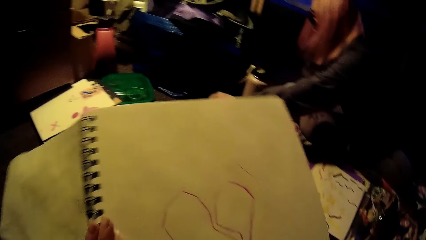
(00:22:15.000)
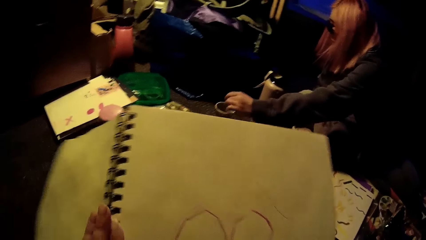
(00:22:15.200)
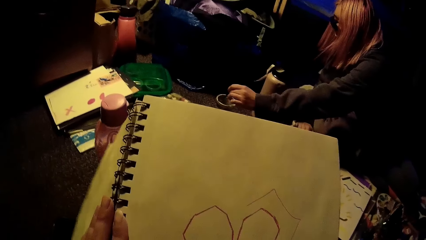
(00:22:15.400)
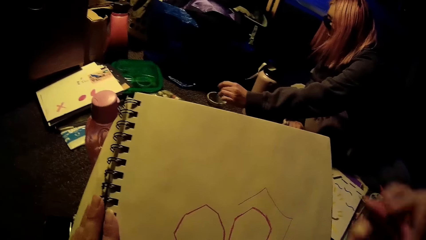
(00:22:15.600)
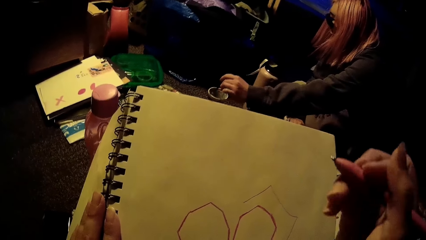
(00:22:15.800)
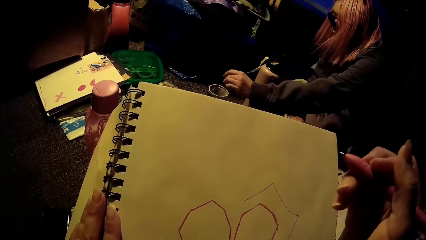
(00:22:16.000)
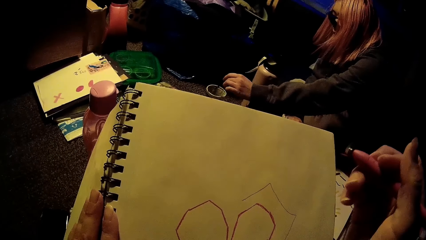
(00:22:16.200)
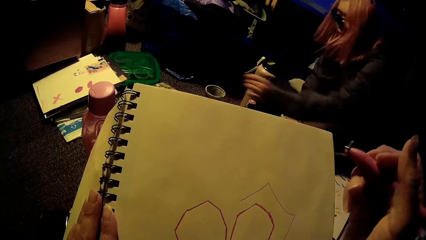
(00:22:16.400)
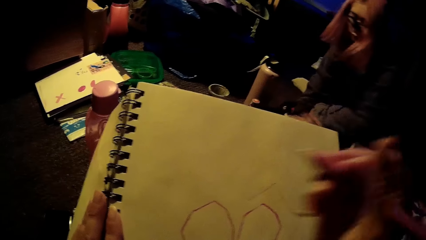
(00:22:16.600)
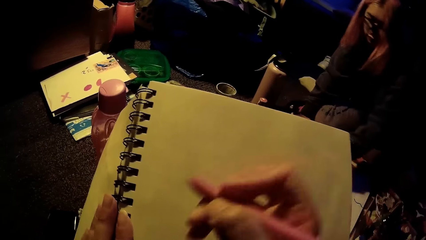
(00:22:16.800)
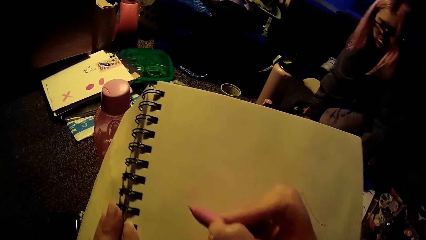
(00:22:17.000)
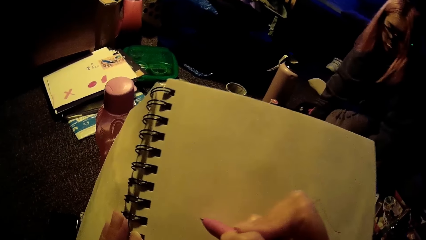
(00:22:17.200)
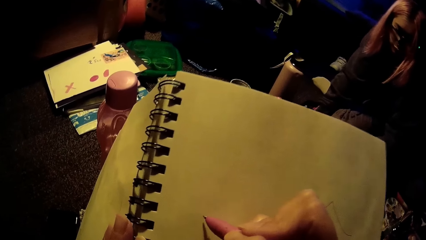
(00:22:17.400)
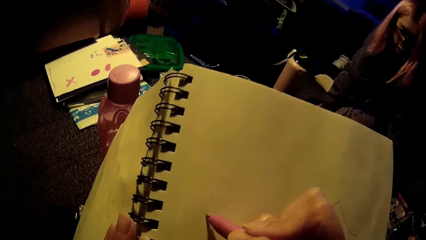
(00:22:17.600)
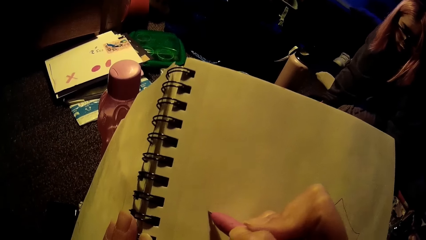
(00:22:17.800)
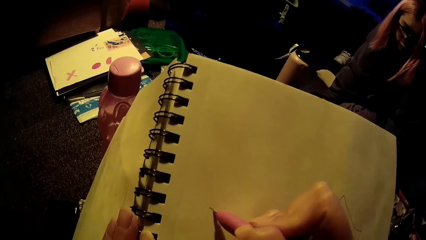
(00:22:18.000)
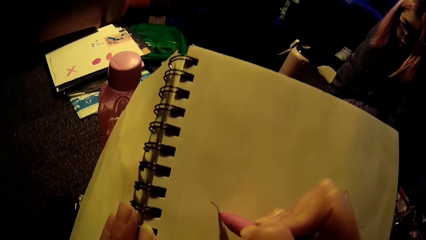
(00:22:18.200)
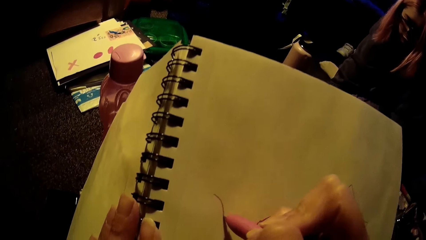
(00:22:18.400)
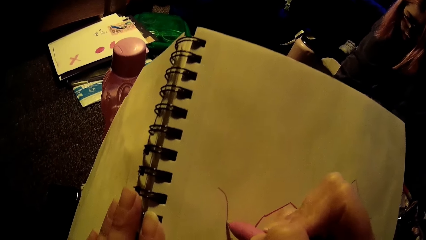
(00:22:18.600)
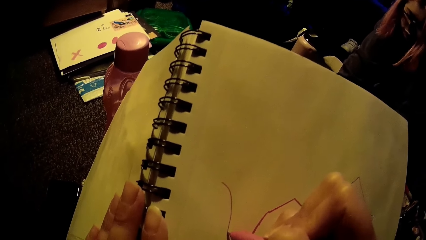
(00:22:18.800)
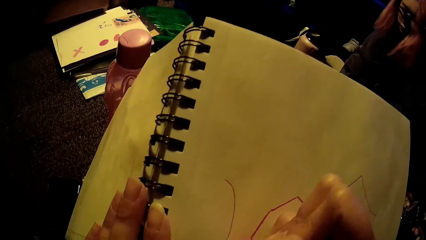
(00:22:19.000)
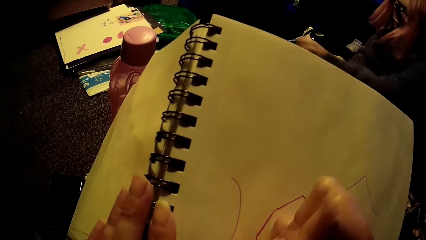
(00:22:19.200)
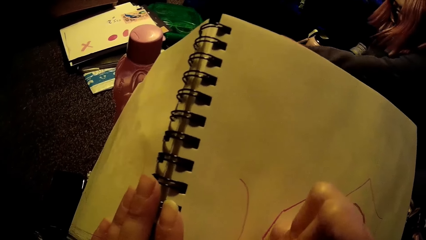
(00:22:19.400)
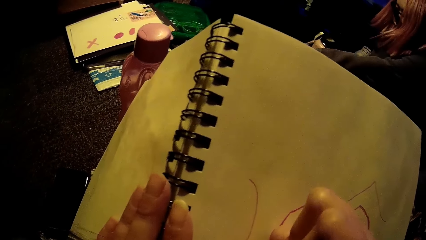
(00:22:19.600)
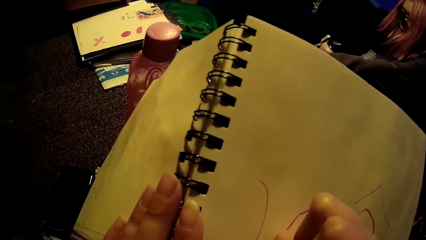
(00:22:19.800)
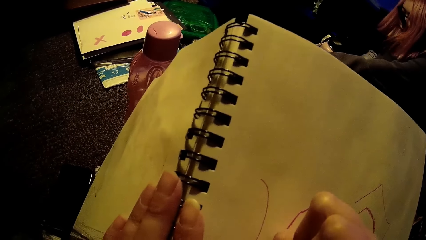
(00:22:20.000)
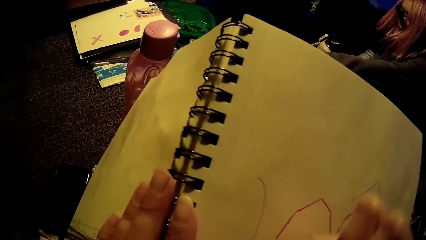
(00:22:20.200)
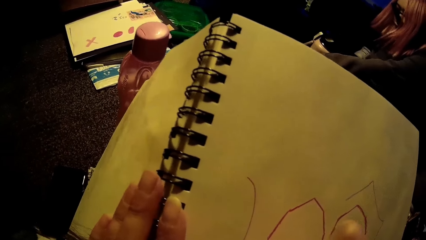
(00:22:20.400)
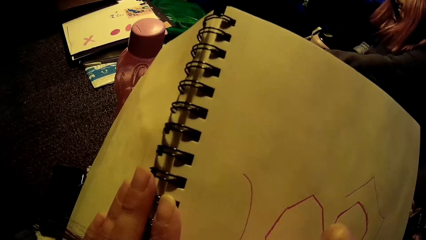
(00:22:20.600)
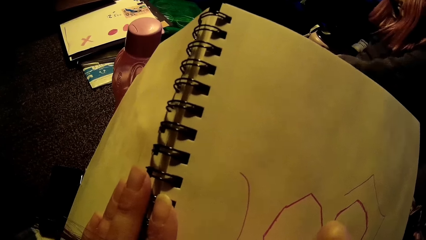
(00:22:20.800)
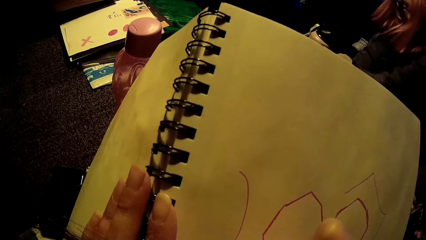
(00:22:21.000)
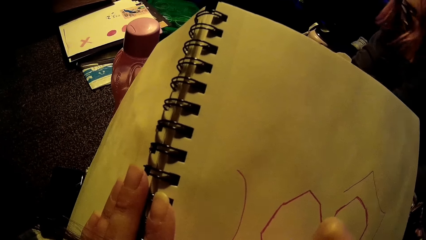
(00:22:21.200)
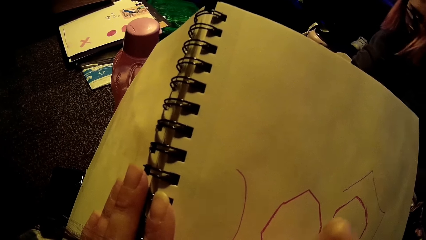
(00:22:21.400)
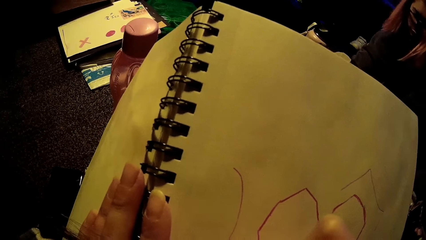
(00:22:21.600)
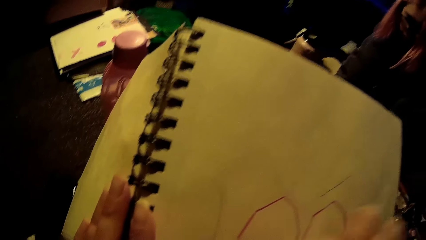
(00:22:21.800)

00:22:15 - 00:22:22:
A woman rubs the paintbrush in the bowl with her left hand.

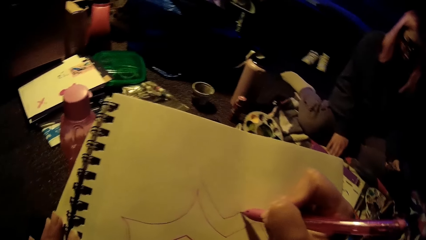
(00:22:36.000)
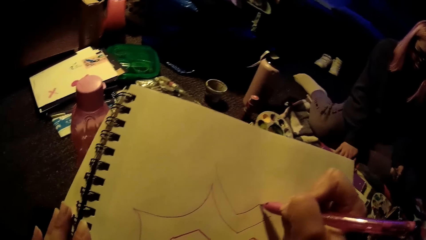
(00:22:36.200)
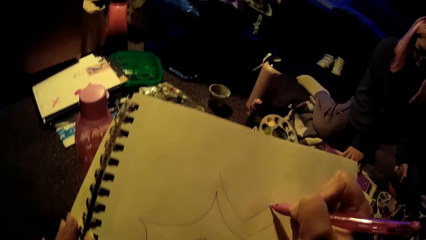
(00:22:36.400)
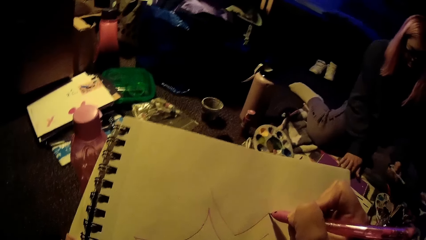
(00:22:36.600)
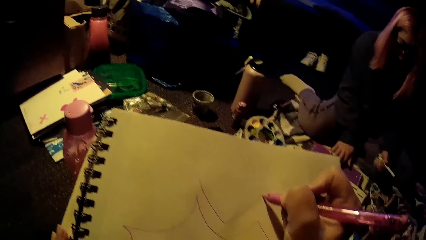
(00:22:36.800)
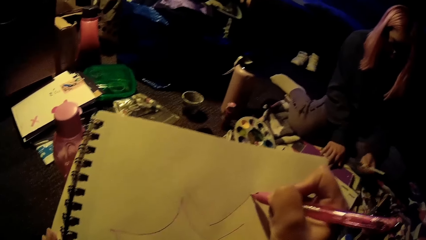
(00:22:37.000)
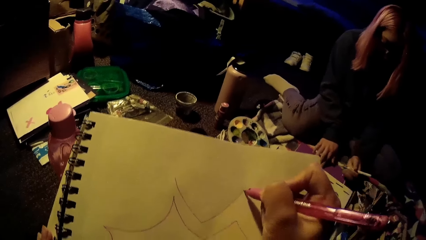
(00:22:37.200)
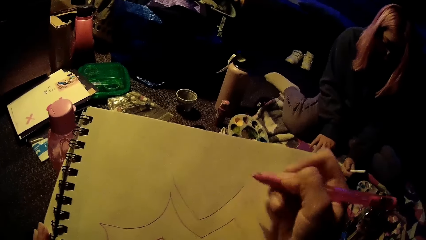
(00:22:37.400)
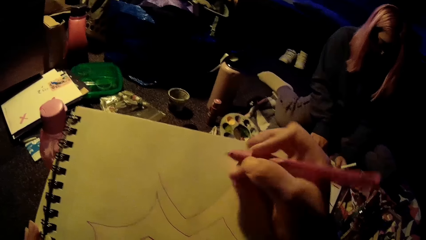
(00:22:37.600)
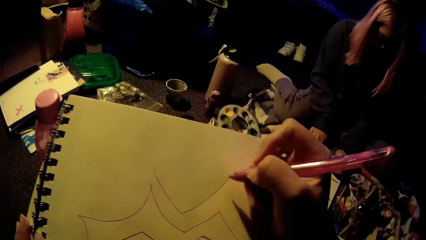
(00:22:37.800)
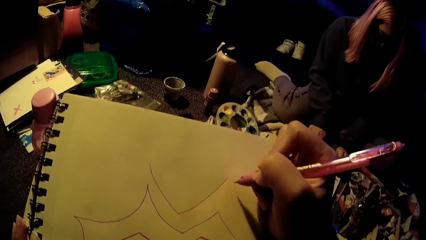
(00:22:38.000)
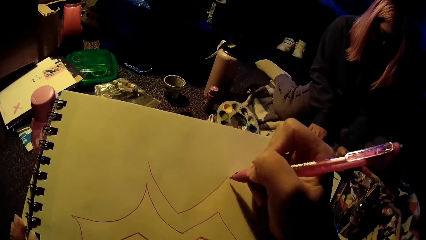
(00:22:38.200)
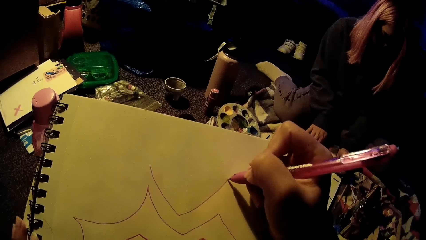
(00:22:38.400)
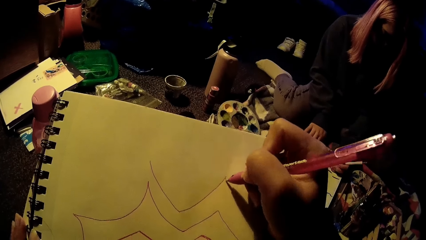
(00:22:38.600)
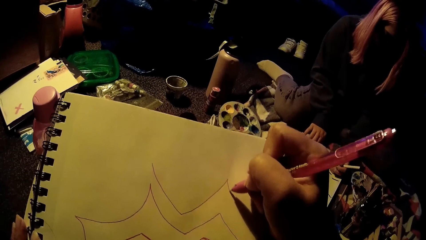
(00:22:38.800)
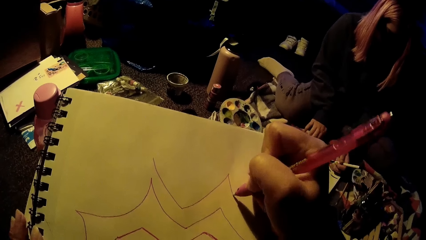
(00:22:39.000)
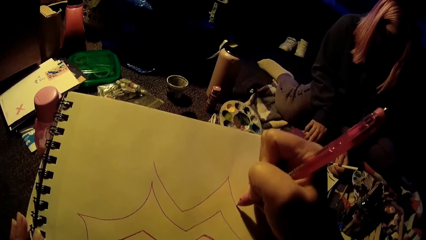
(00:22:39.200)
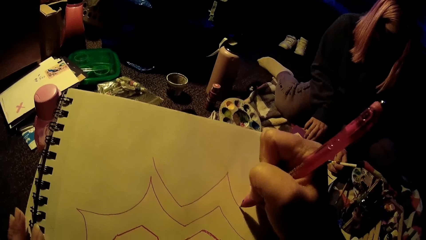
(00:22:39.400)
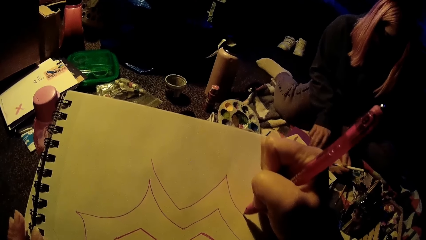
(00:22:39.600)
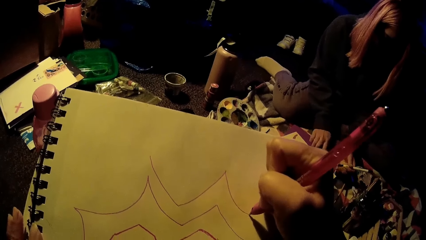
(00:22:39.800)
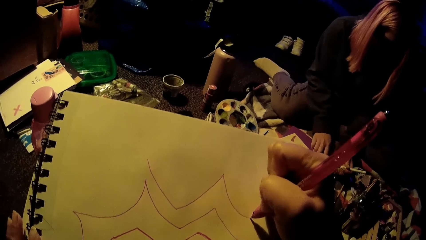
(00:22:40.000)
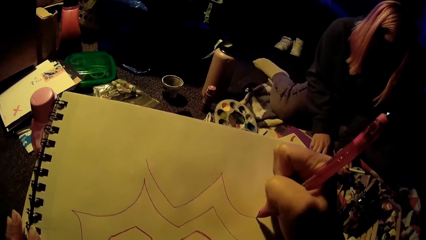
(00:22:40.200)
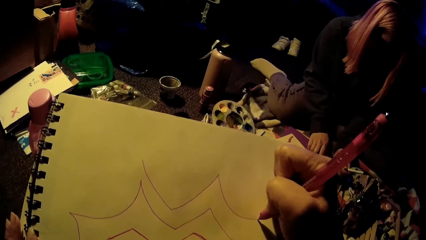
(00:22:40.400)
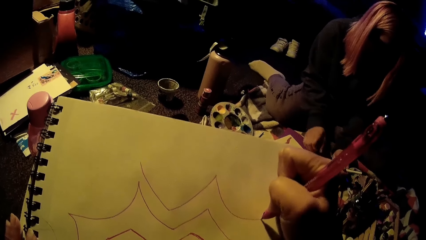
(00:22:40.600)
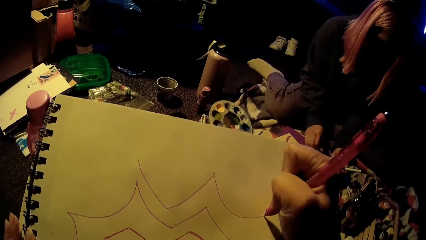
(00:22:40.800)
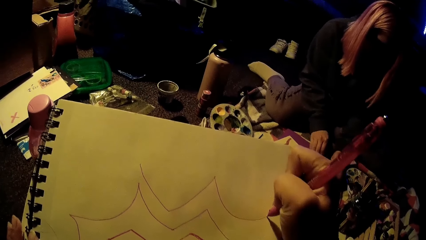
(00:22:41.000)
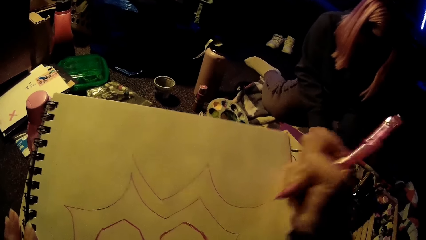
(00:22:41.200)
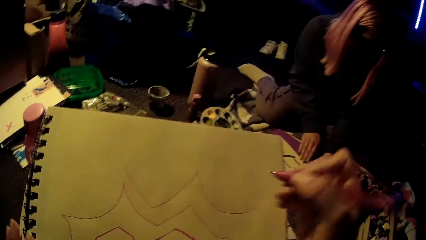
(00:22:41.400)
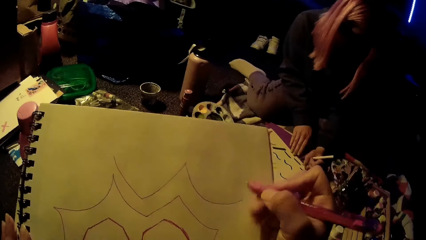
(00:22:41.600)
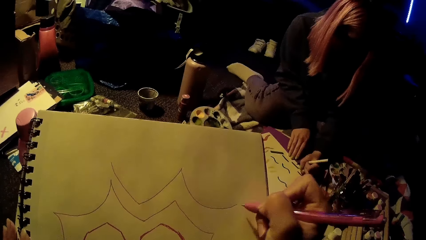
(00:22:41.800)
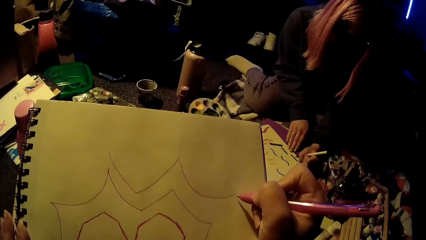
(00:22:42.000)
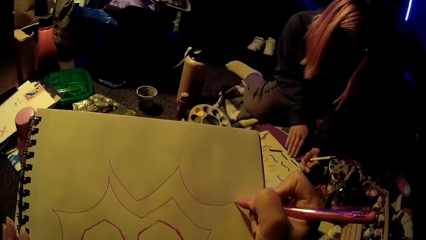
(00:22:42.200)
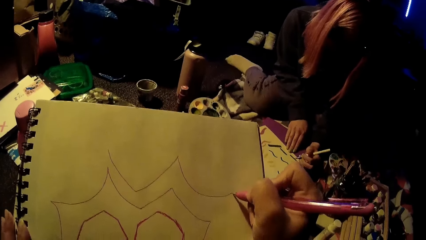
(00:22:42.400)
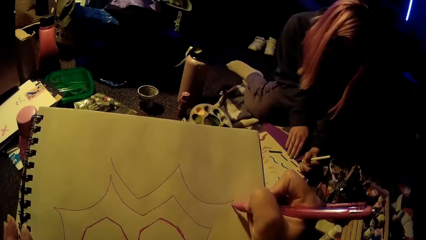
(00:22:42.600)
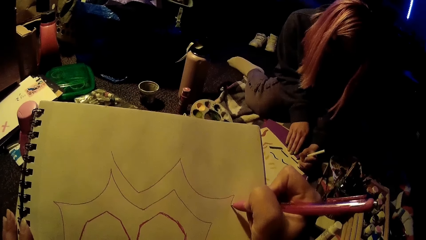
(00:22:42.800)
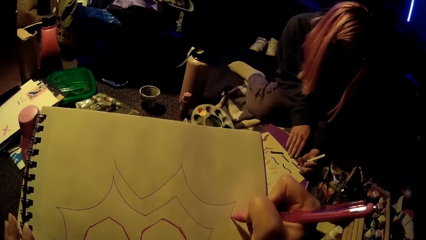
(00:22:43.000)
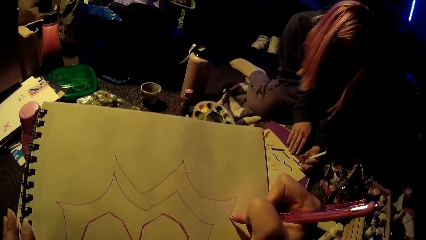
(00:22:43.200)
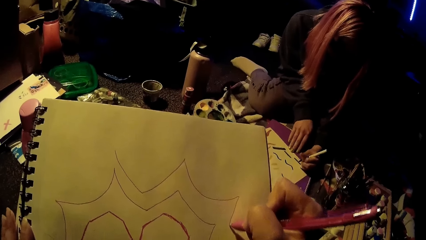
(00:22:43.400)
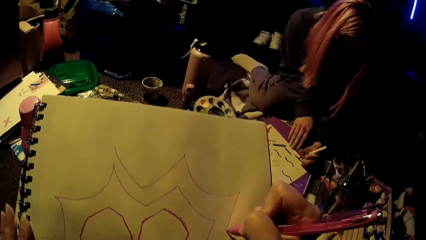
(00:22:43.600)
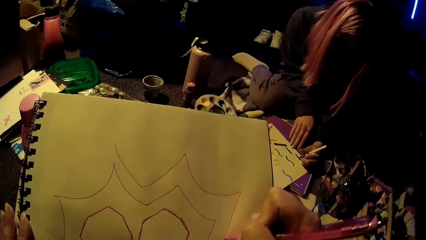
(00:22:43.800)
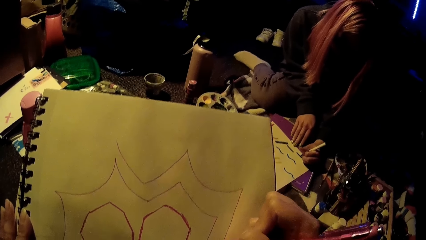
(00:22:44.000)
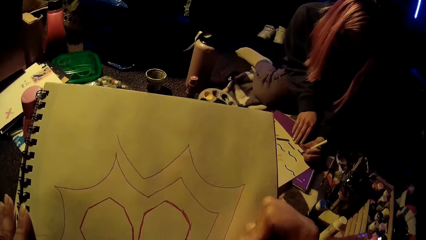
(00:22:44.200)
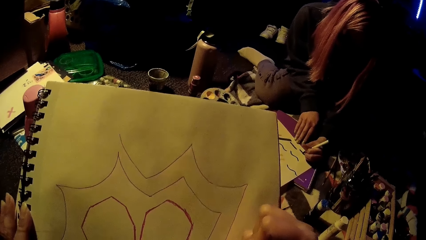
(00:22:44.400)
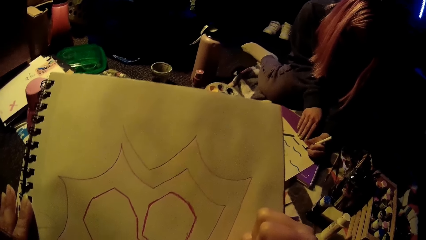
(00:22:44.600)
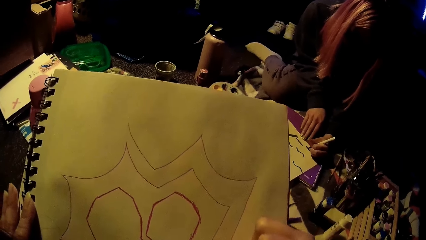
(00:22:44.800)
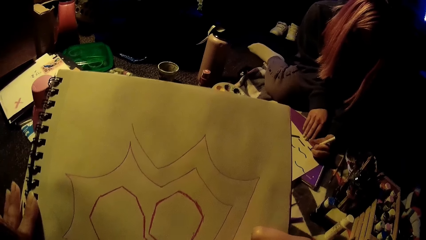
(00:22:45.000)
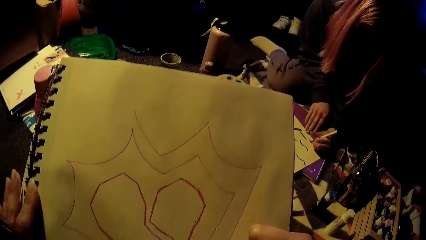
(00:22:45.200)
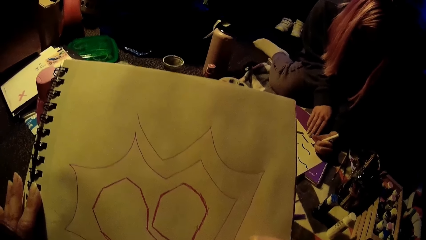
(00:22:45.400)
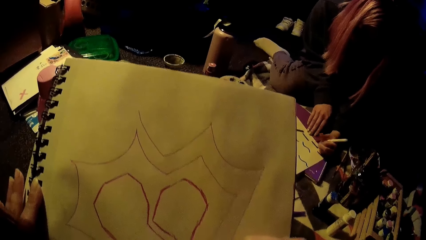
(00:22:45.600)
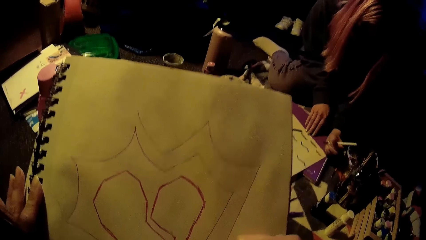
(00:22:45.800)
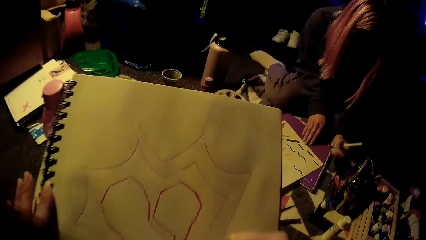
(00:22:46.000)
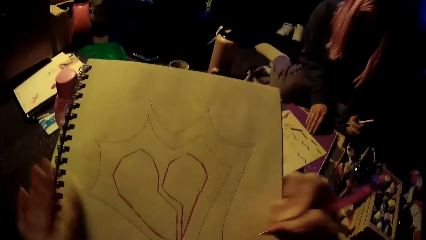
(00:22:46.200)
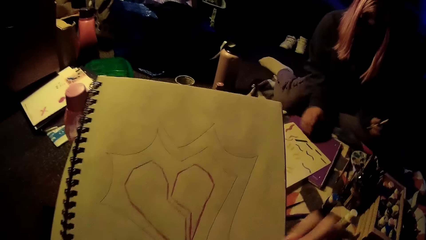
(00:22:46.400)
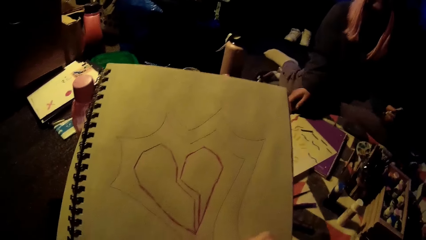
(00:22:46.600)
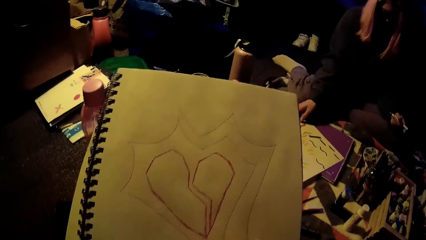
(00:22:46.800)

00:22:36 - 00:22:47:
A woman draws on the book. The woman draws on the paper with a marker in her left hand. The camera wearer draws on the book.
